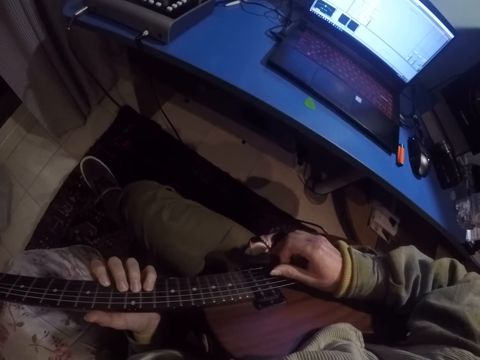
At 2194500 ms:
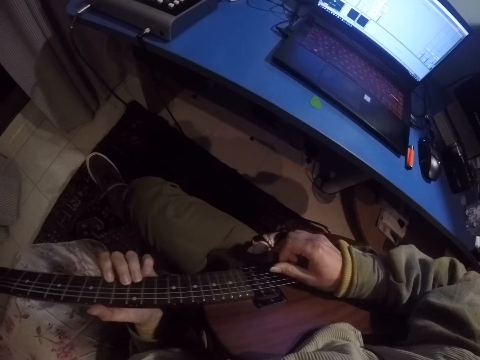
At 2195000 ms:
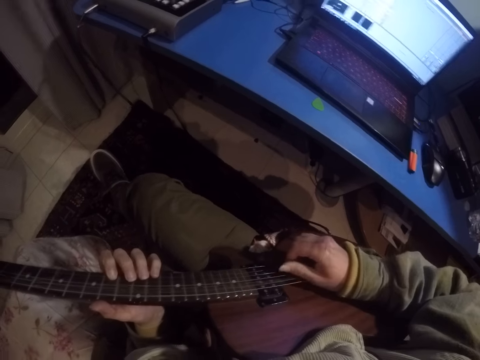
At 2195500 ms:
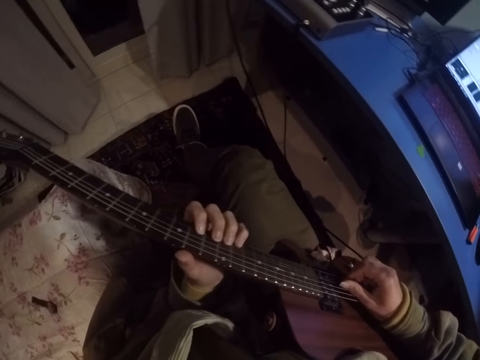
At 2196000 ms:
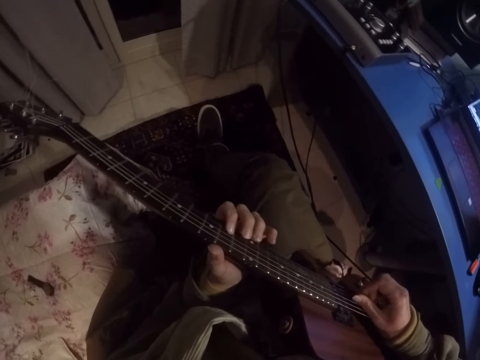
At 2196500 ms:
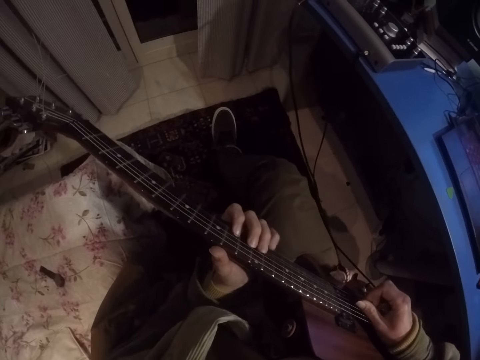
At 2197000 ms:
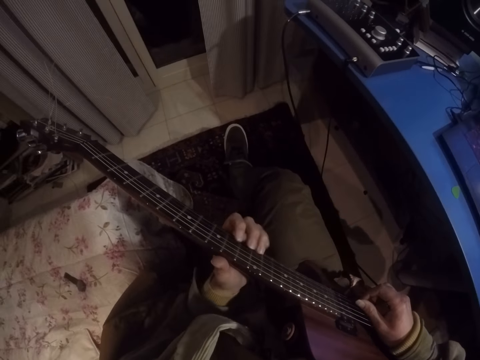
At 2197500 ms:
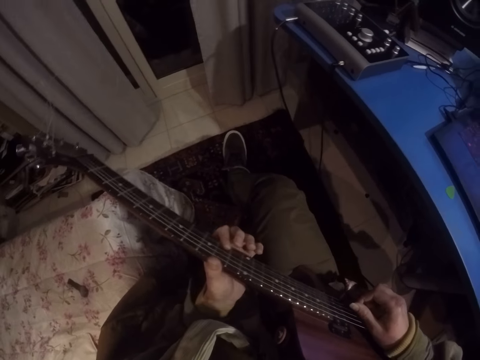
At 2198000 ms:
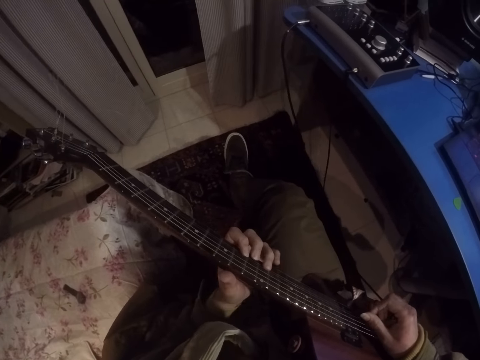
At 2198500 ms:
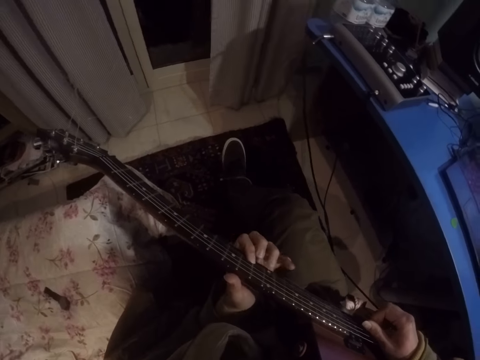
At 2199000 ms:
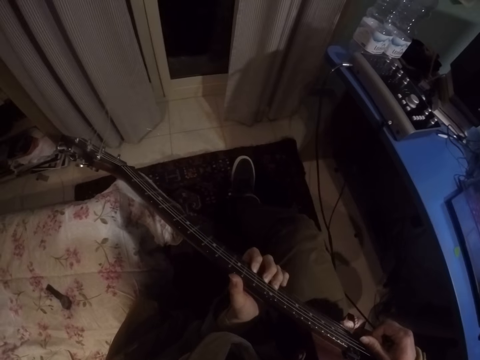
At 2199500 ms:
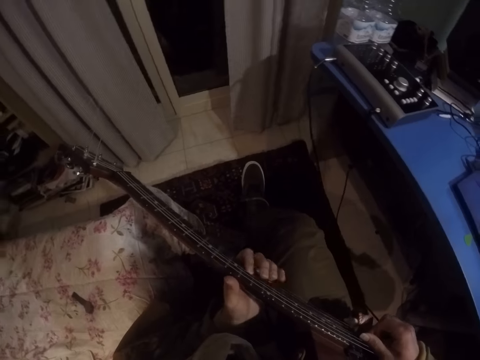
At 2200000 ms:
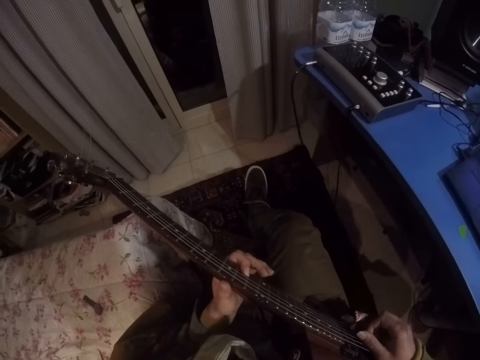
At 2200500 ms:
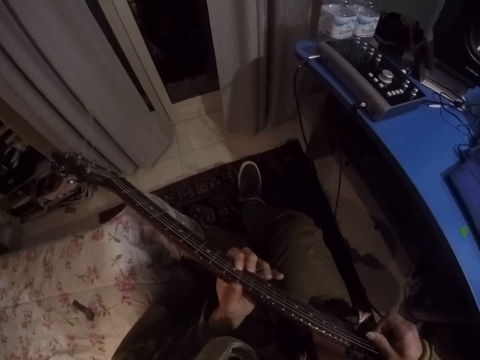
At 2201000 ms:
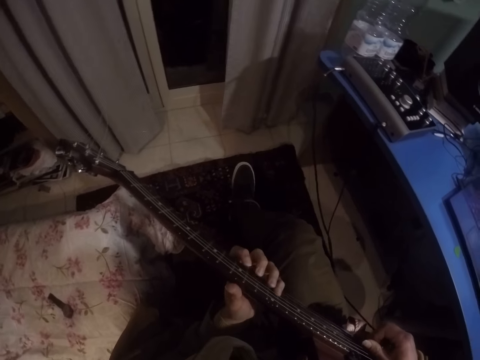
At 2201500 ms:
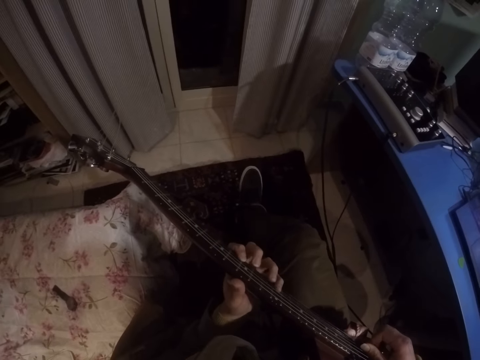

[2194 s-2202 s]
The camera wearer turns left and strums the guitar strings.

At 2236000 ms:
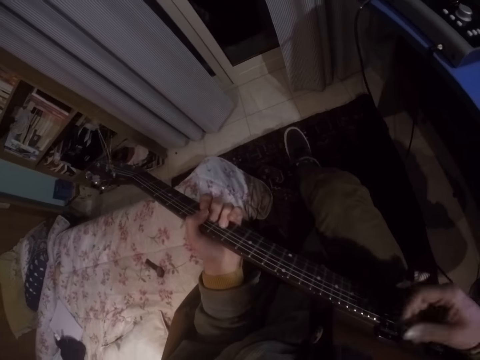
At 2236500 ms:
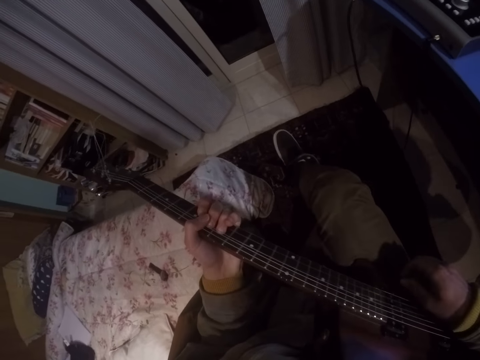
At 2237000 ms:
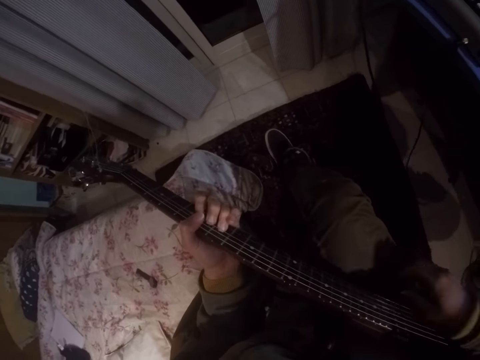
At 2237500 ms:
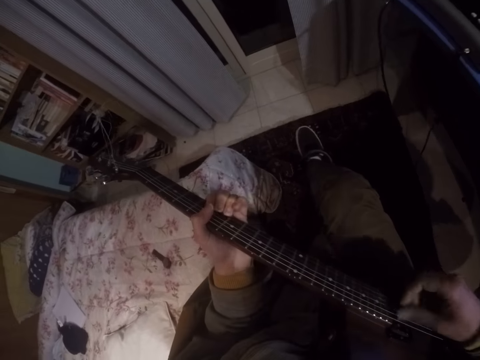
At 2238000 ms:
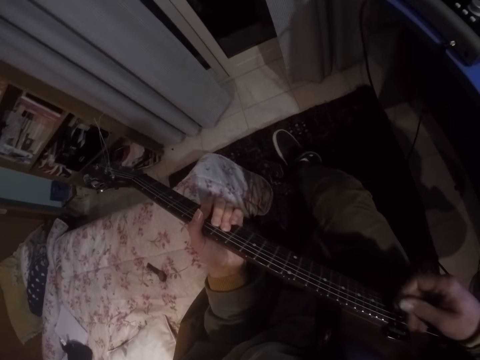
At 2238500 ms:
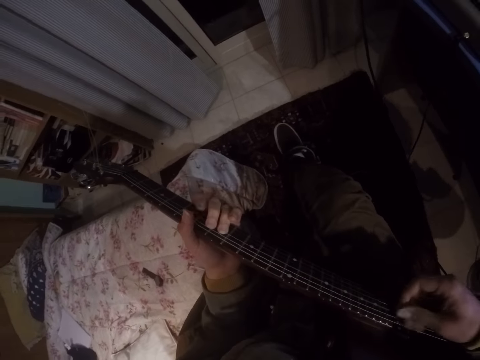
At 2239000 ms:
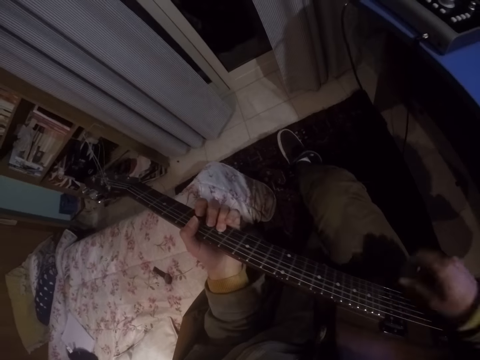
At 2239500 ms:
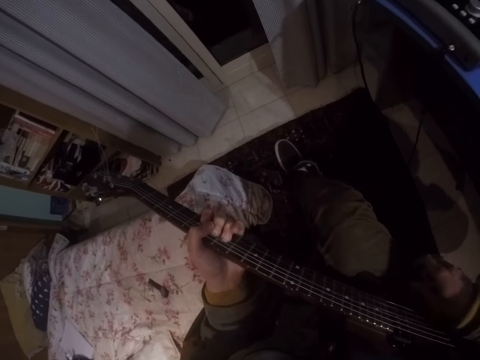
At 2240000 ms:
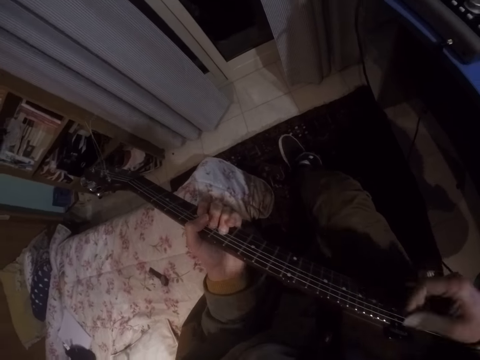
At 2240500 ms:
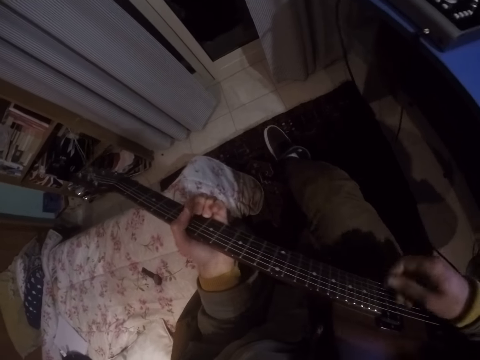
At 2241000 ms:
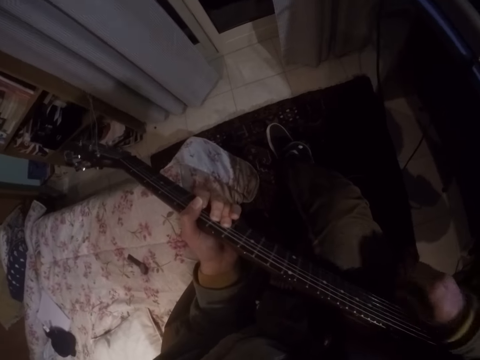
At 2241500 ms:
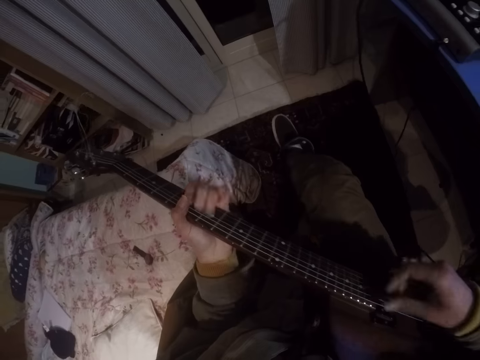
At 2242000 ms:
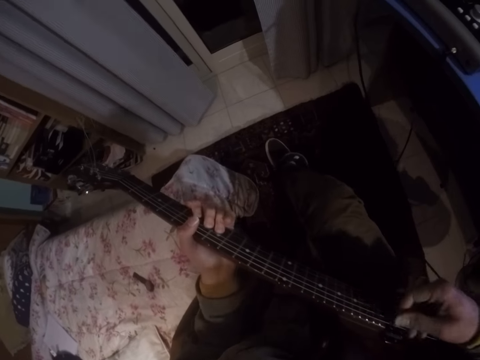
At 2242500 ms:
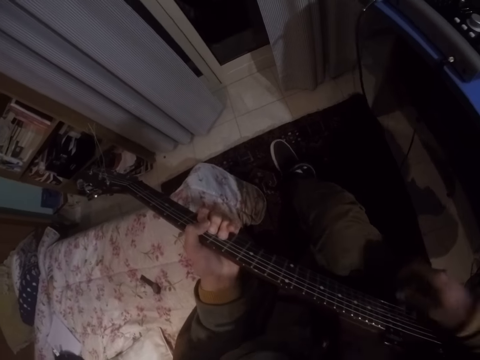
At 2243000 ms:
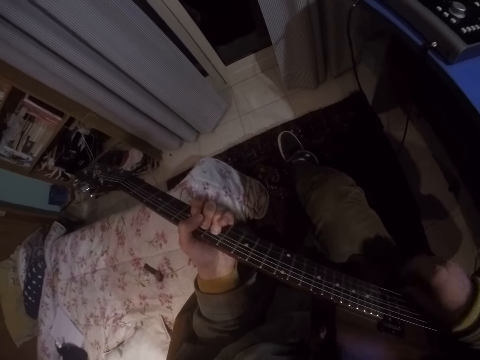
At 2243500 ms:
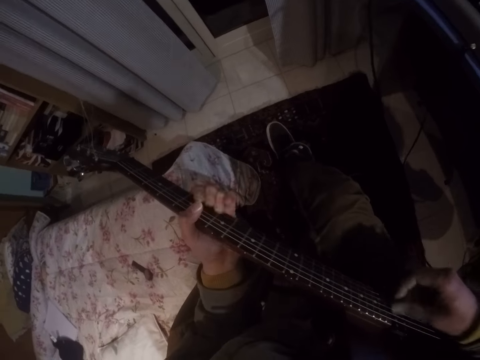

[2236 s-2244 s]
The camera wearer swings the leg. They play the guitar.

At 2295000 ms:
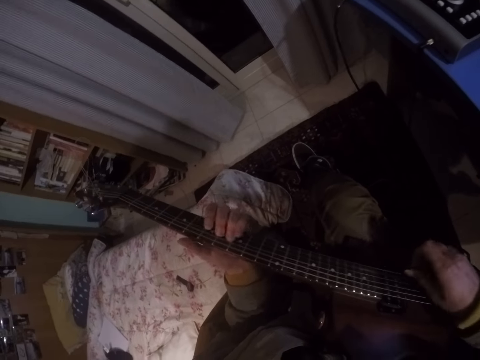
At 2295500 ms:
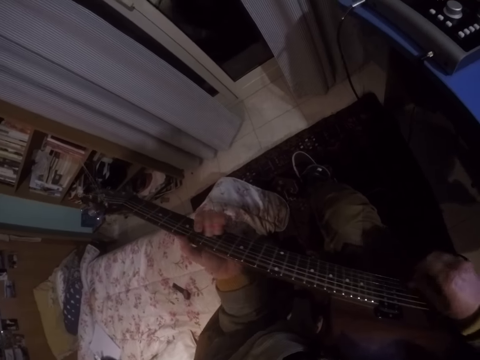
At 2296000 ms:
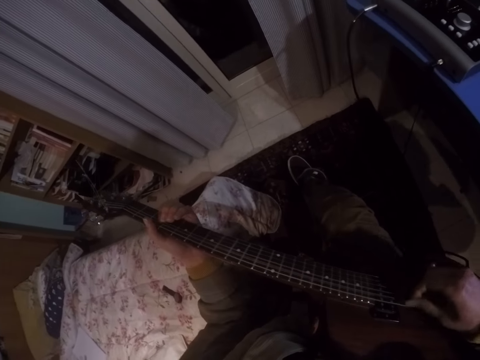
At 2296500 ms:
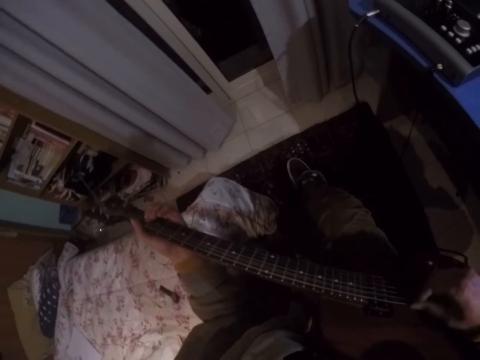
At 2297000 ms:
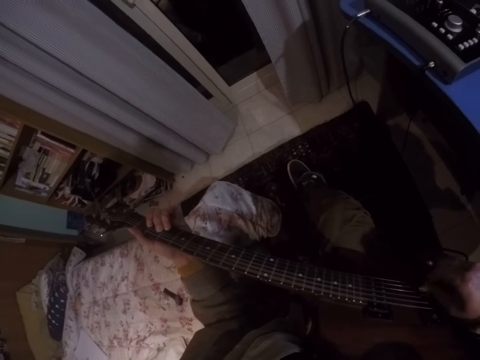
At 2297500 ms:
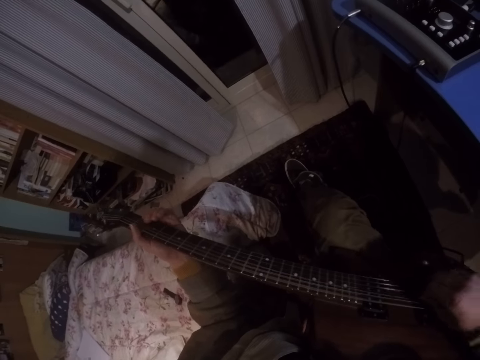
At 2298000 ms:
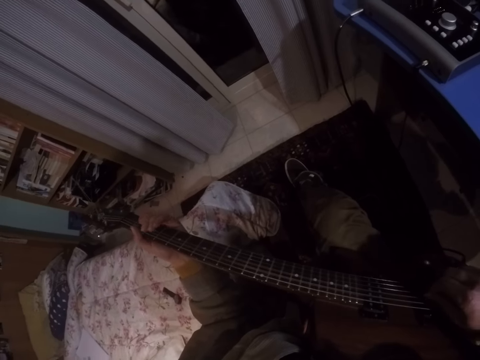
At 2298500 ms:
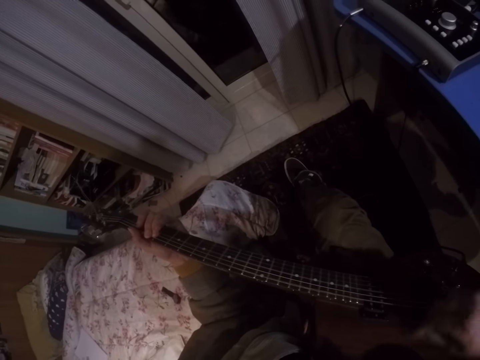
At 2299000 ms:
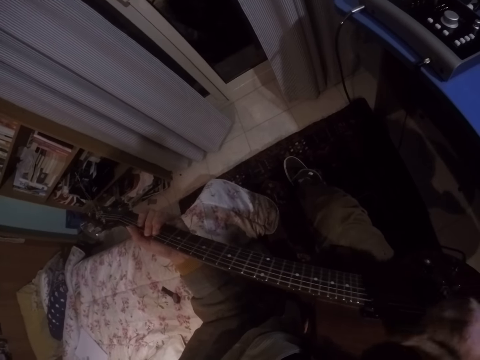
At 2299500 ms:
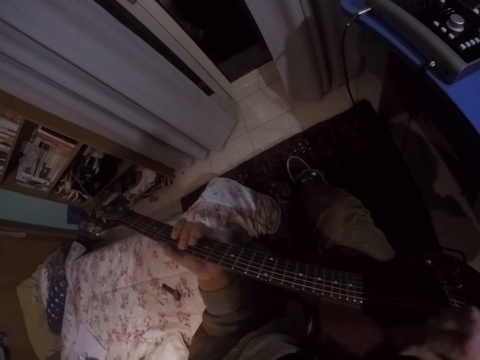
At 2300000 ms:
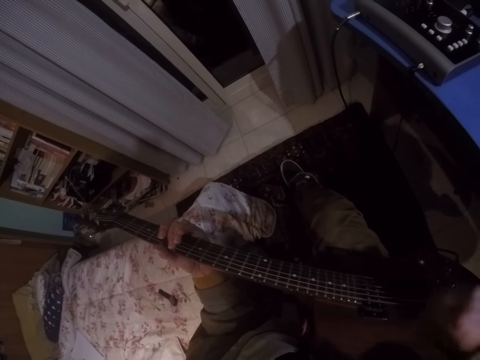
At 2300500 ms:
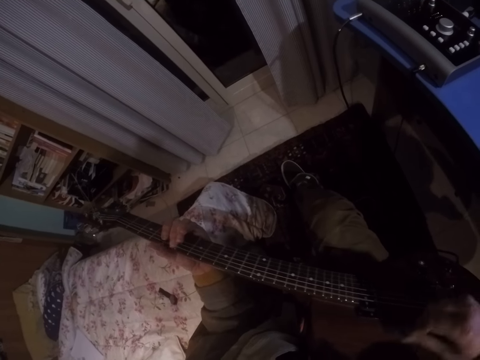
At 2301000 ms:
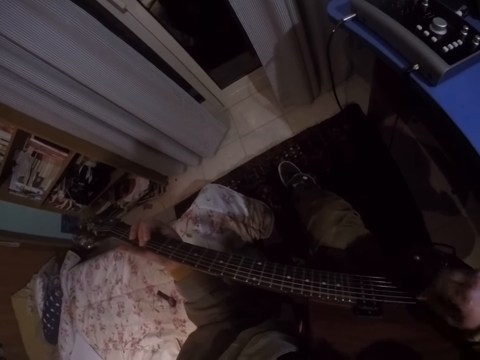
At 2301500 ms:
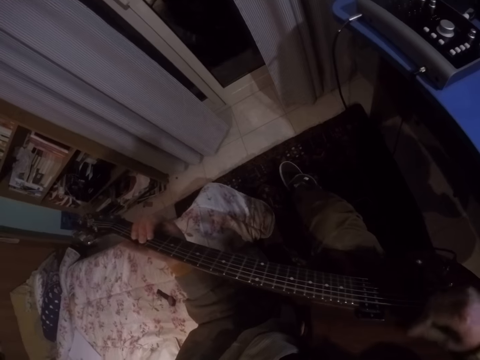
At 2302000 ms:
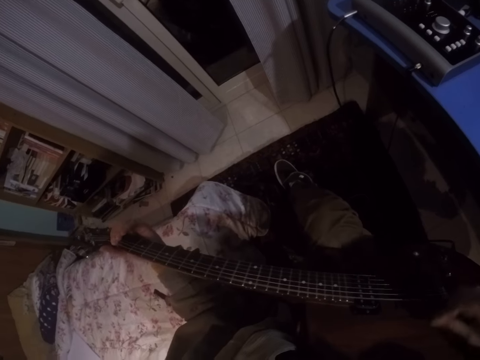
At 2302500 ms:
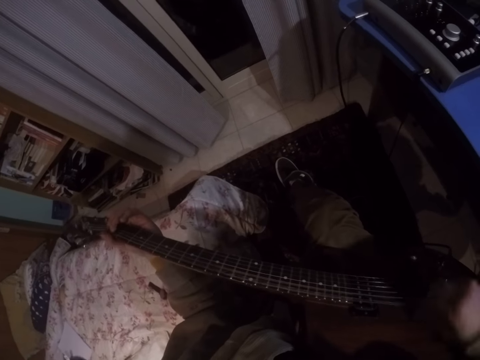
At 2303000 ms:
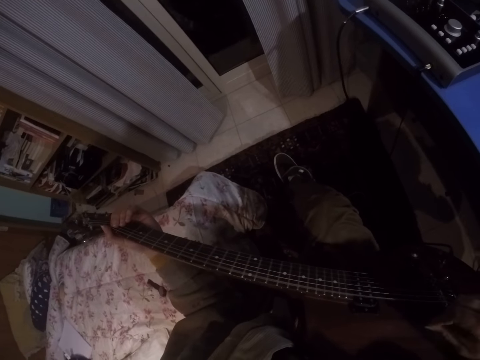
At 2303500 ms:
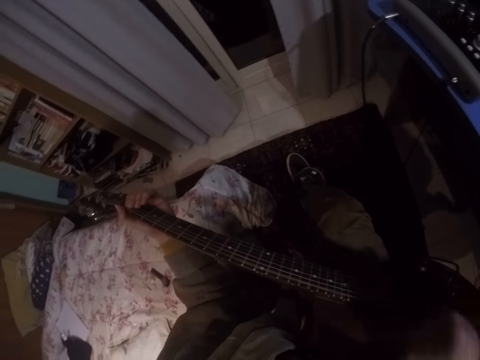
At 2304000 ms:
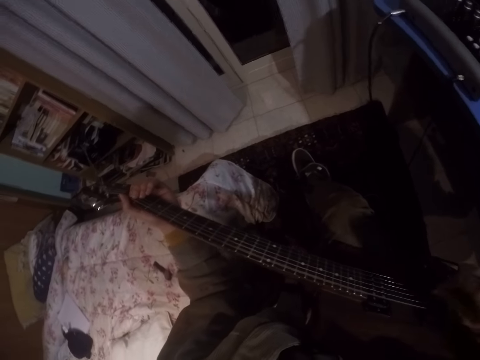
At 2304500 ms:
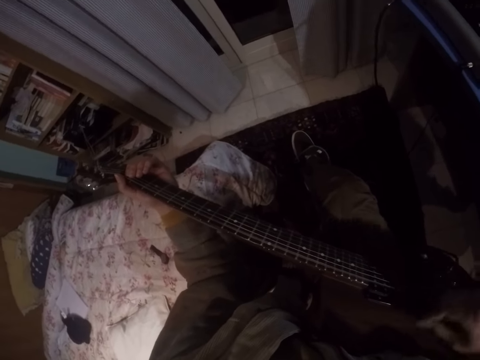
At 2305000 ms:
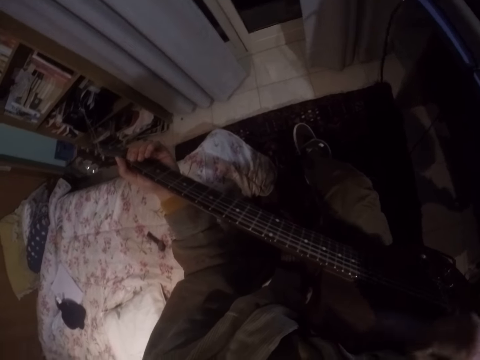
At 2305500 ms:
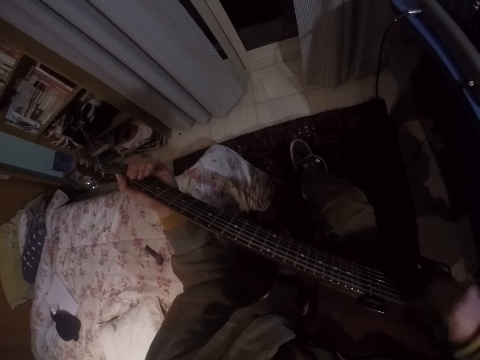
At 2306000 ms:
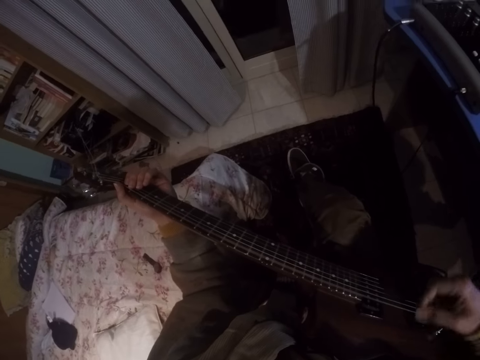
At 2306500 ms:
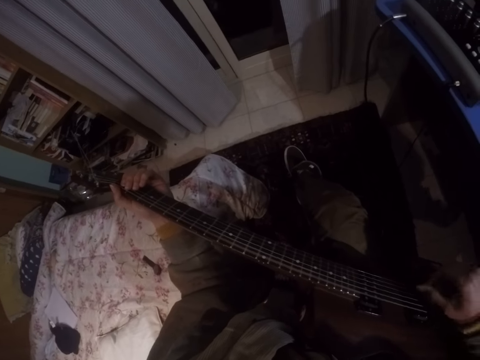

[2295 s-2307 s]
The camera wearer moves the right hand along the guitar. They play the guitar.
